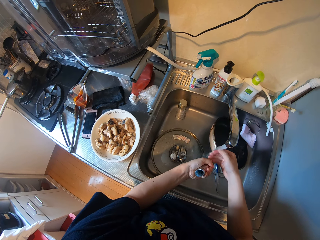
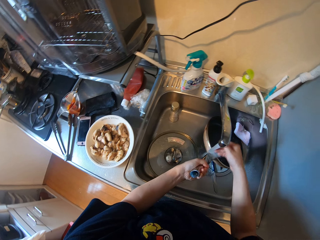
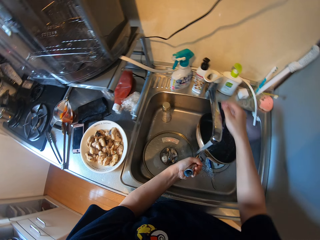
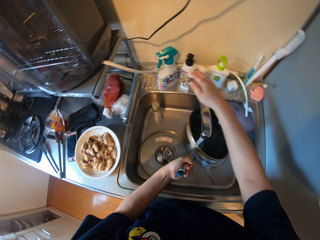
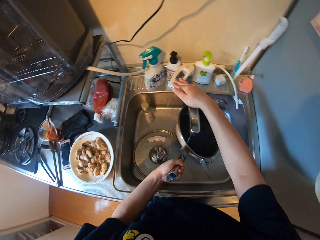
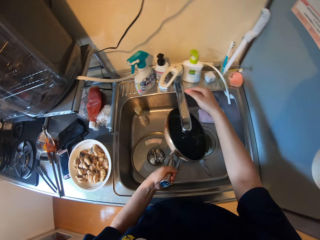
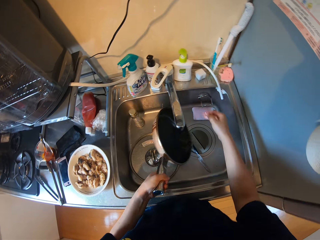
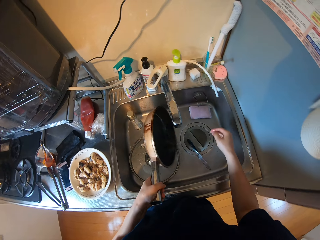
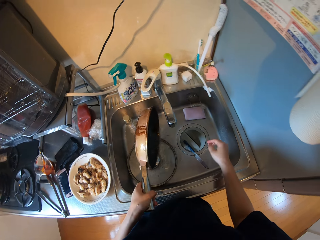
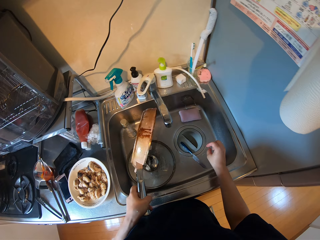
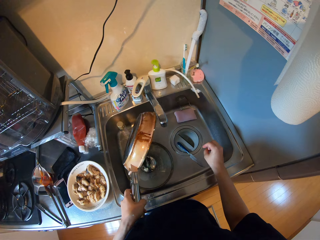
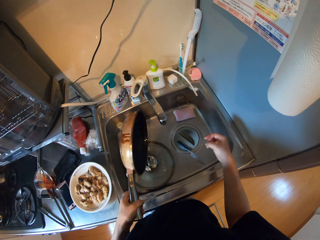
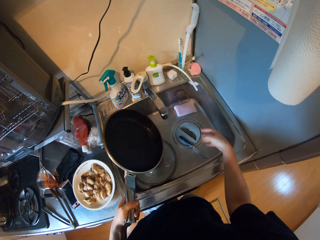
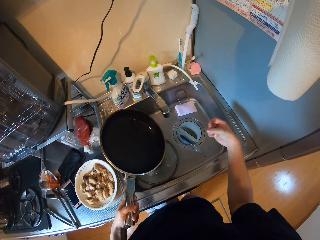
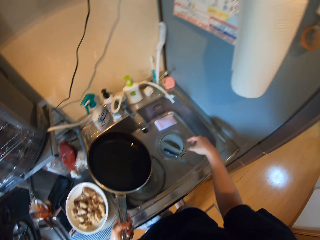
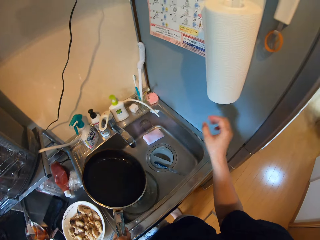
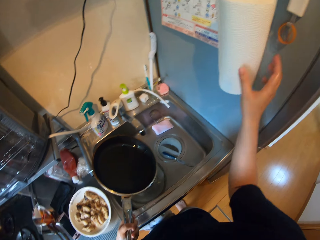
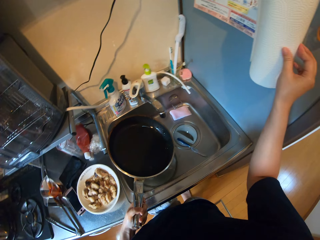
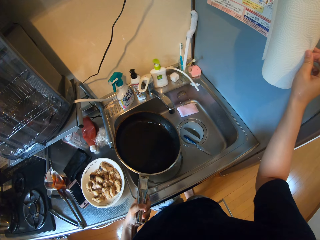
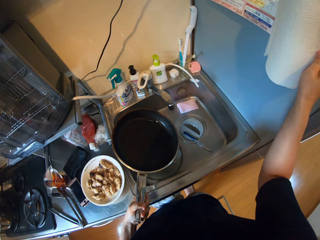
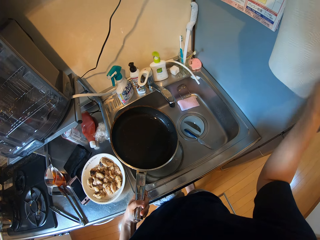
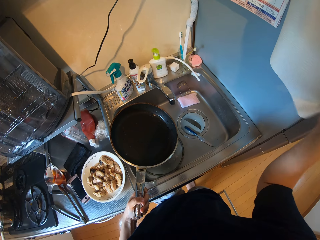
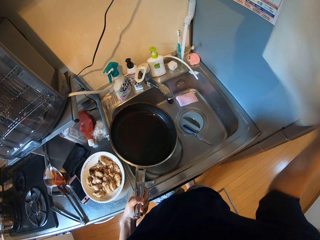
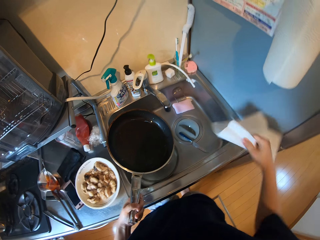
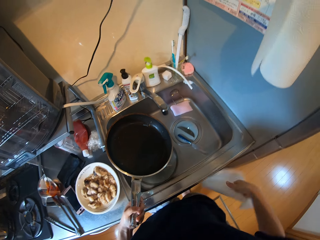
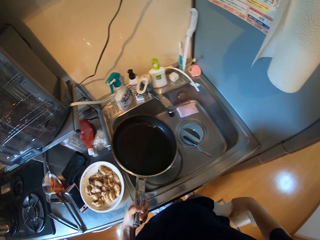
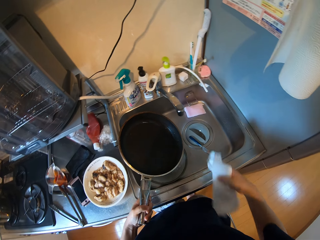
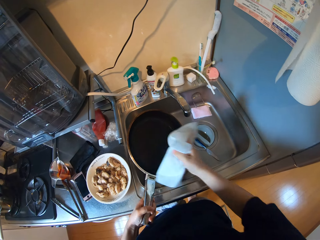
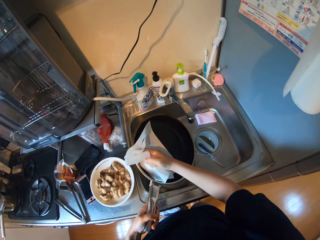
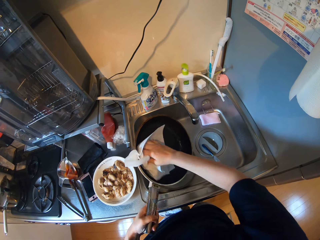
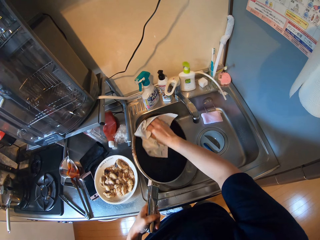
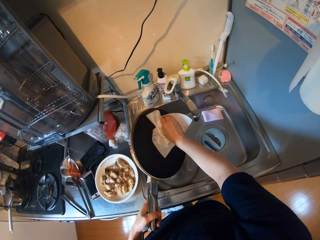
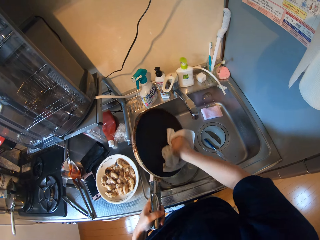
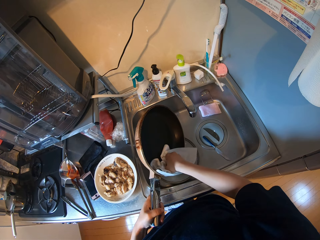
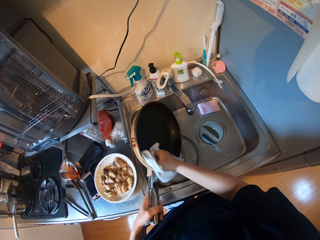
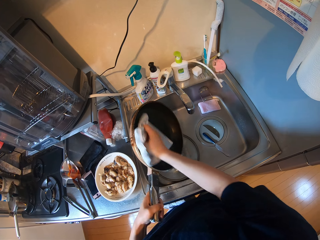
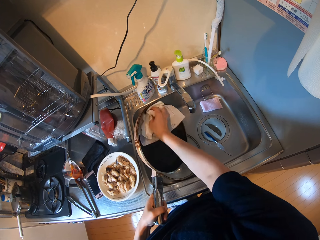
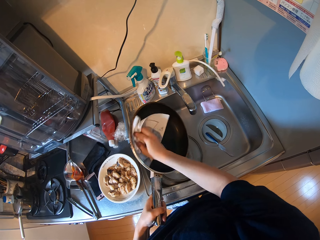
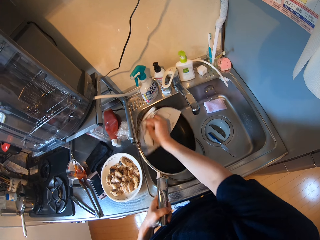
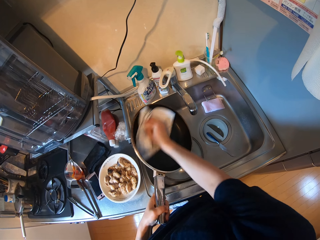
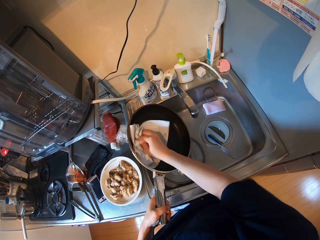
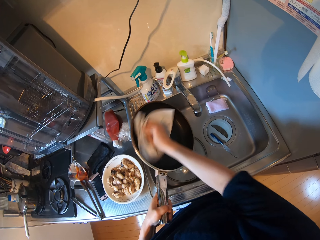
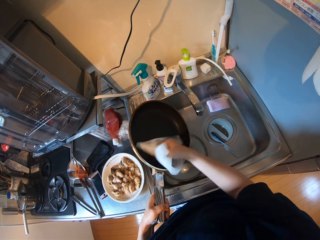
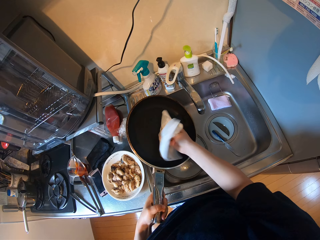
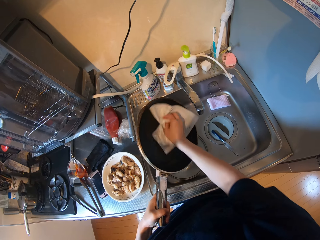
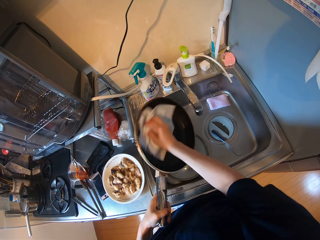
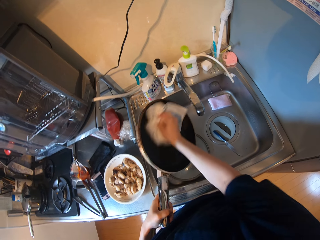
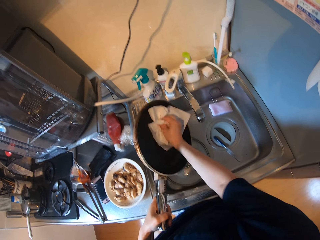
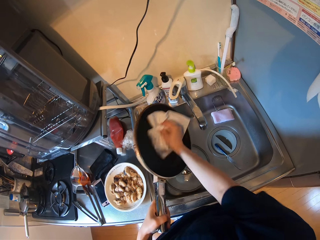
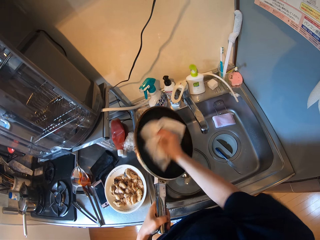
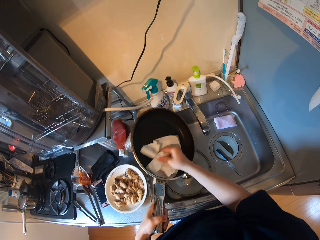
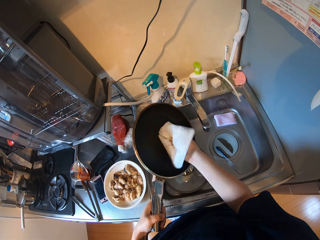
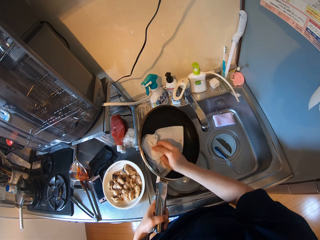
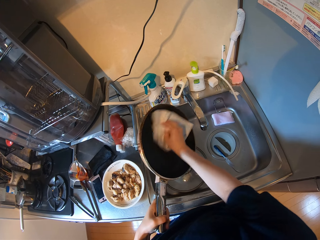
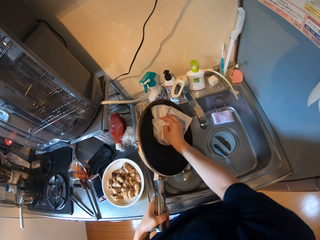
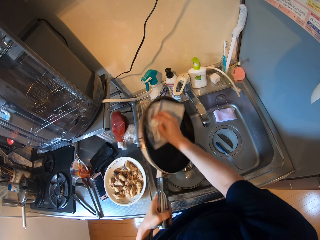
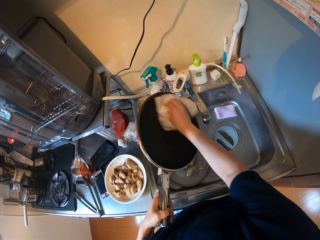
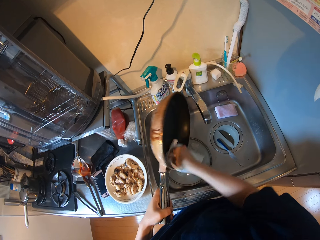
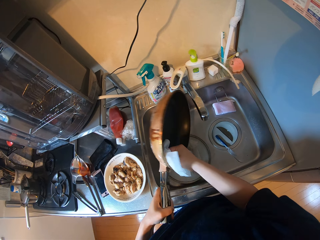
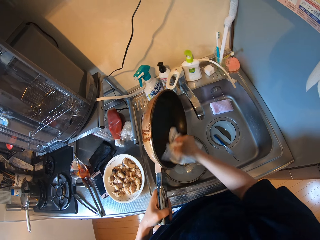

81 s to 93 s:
The camera wearer closes the tap. She drains out water from the frying pan. She moves her hand. She picks a serviette tissue. She cuts some kitchen paper. She uses the kitchen paper to clean the frying pan.

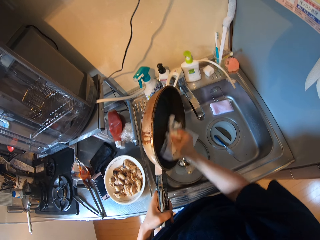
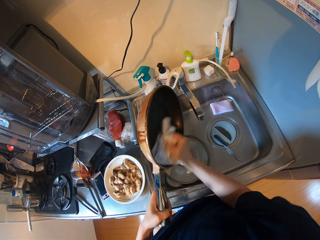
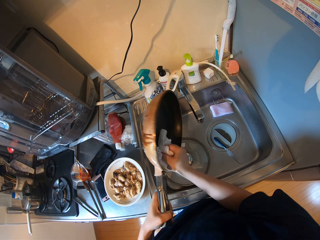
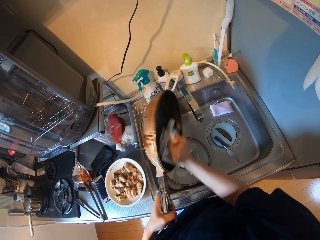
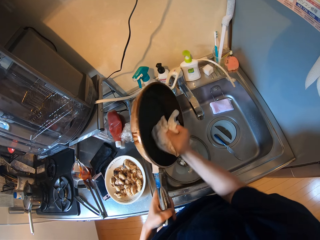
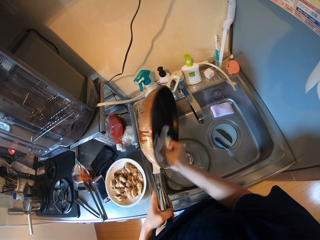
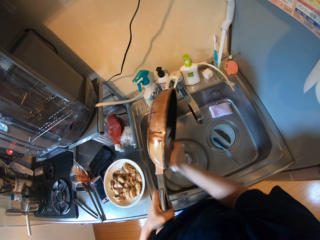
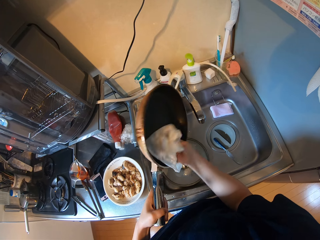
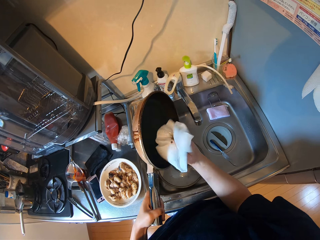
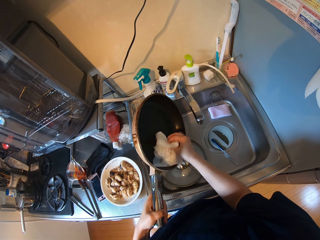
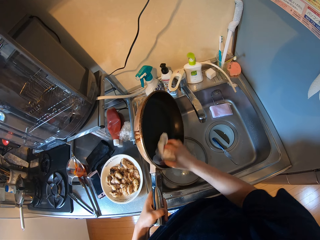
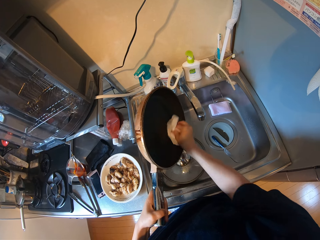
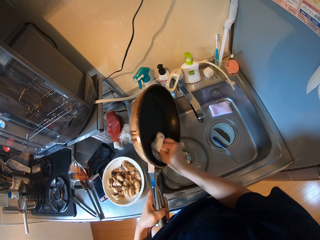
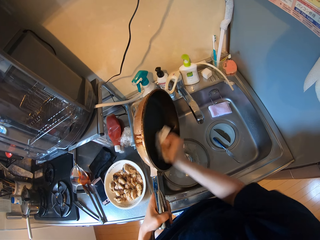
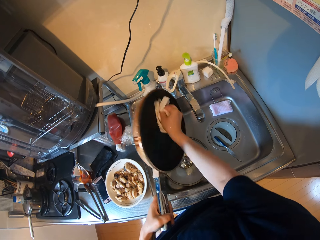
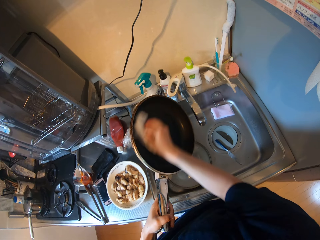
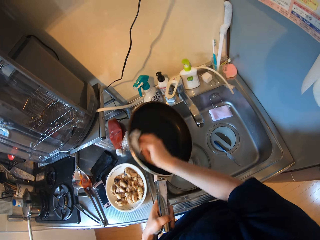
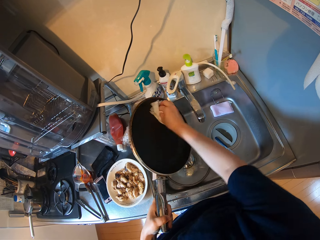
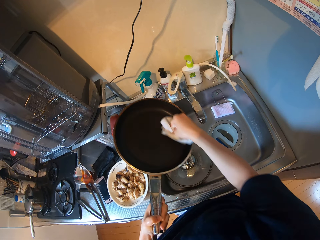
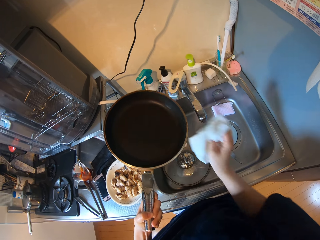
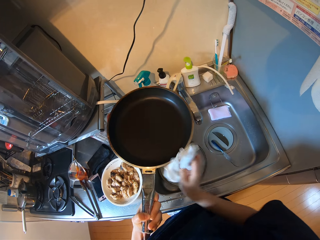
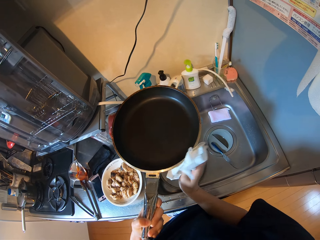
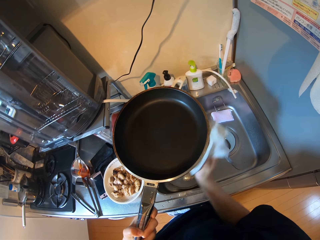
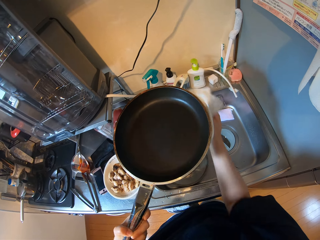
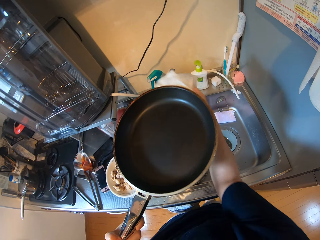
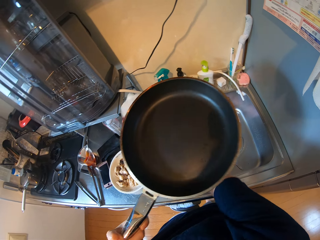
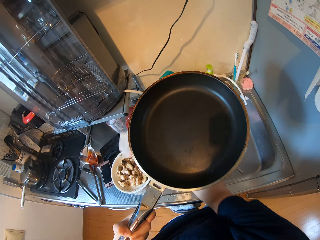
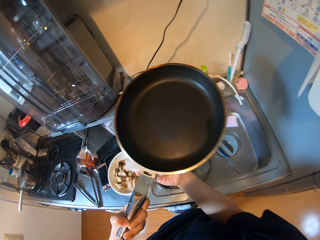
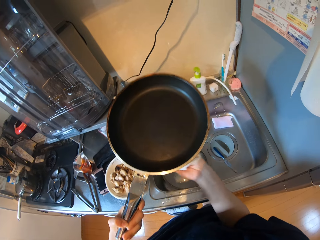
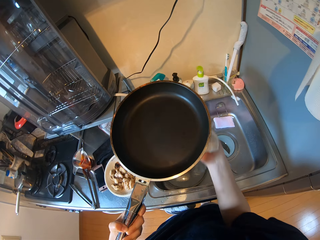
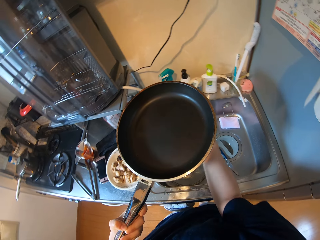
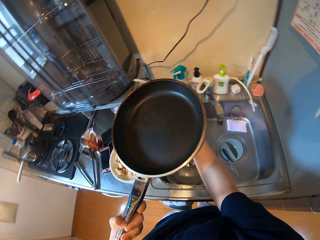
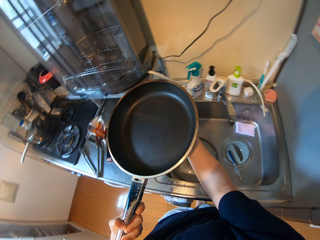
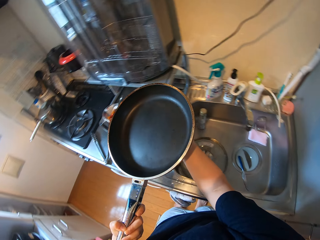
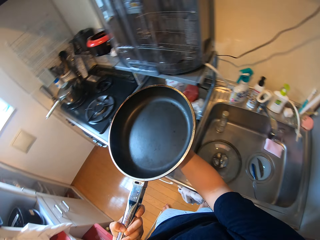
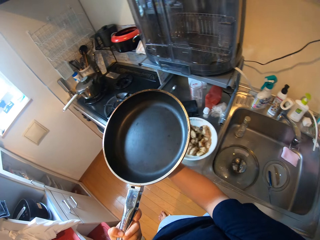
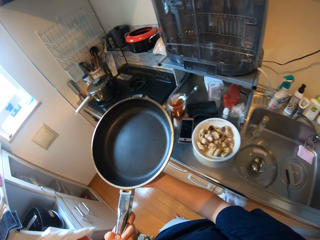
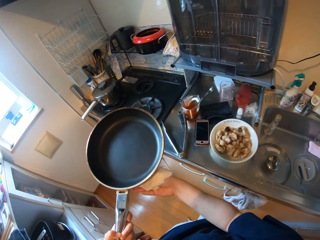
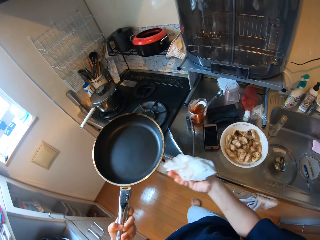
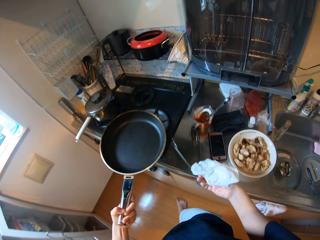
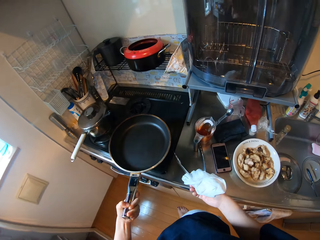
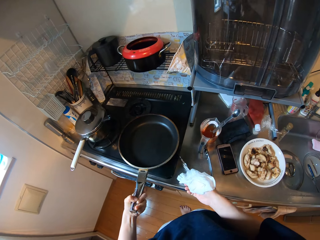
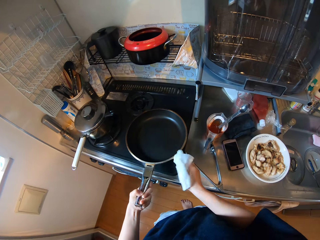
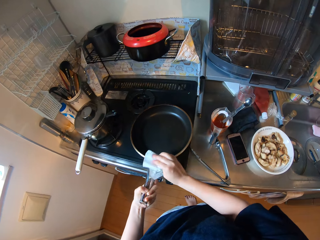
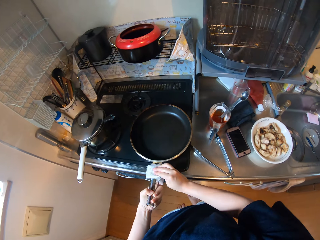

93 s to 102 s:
The camera wearer drops the frying pan on the cooker.
